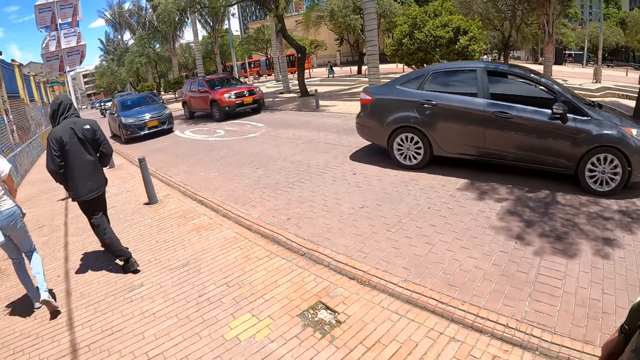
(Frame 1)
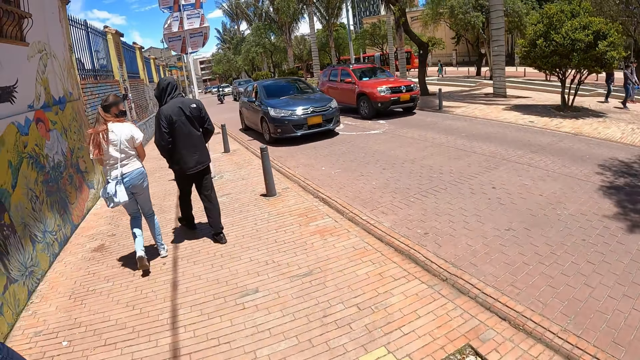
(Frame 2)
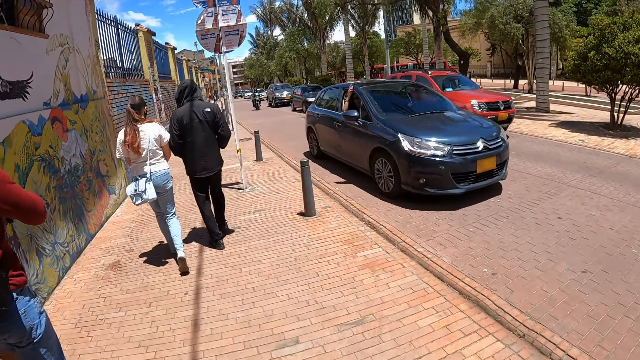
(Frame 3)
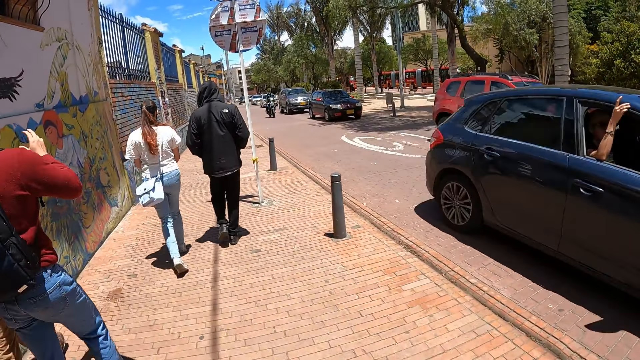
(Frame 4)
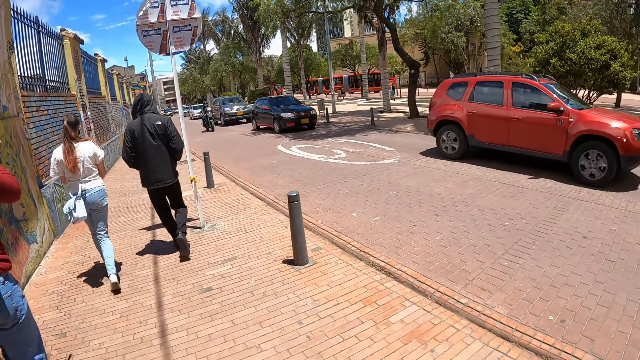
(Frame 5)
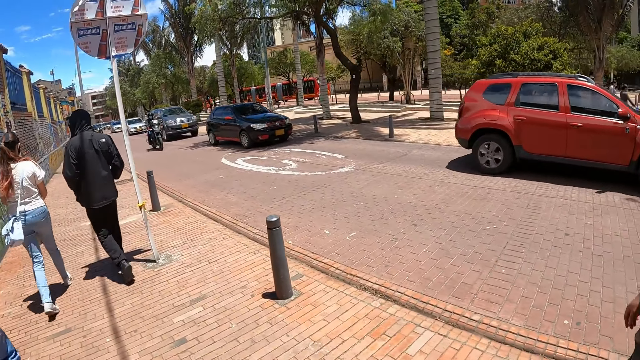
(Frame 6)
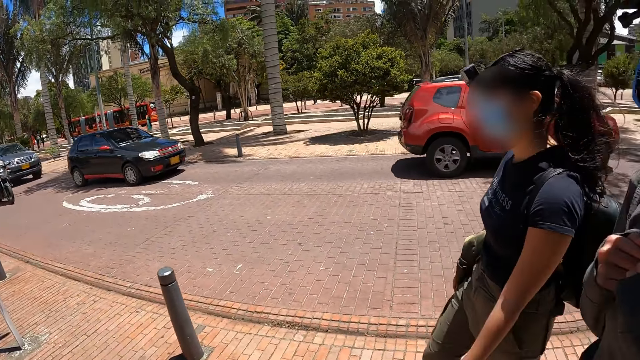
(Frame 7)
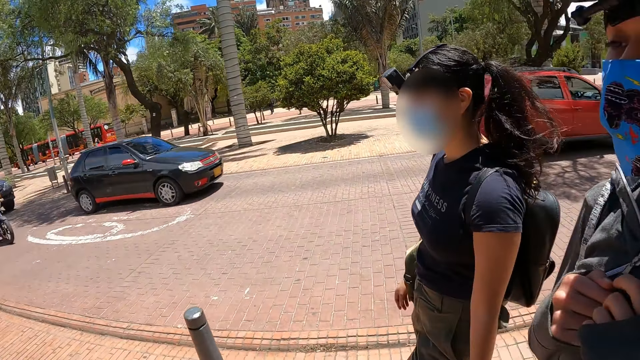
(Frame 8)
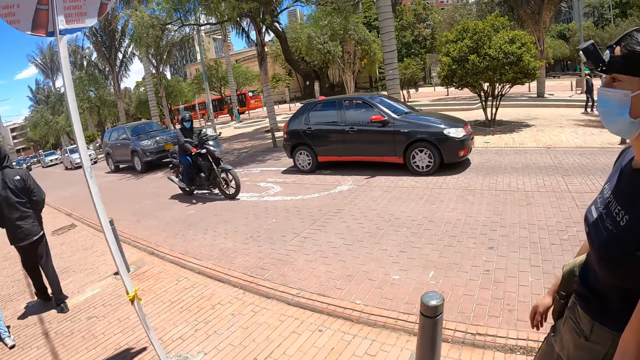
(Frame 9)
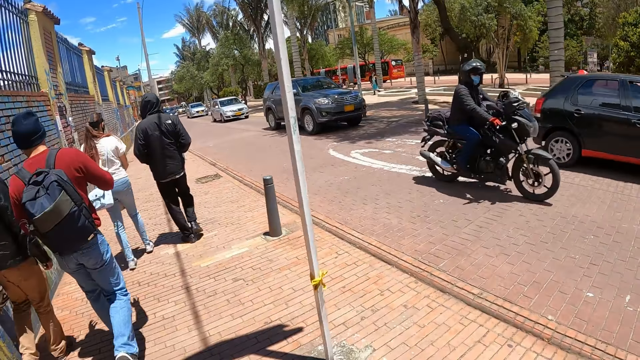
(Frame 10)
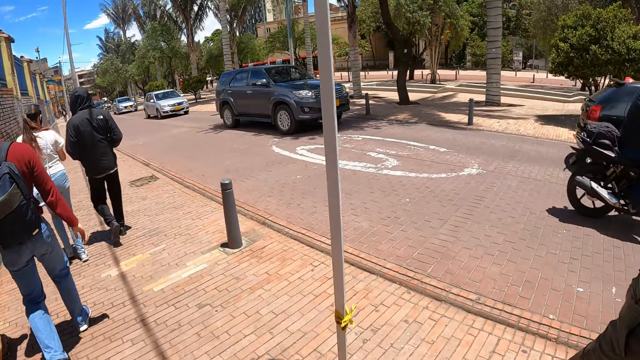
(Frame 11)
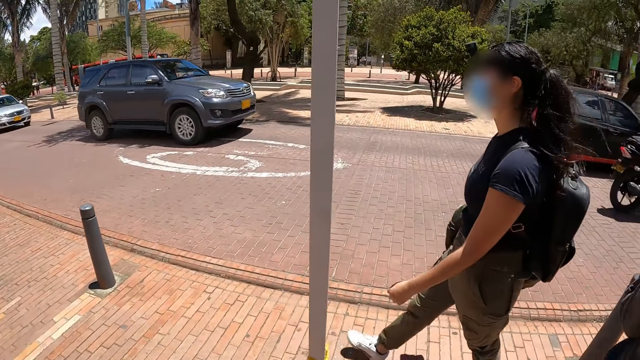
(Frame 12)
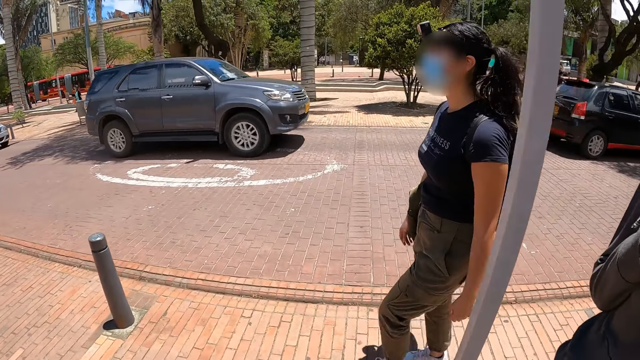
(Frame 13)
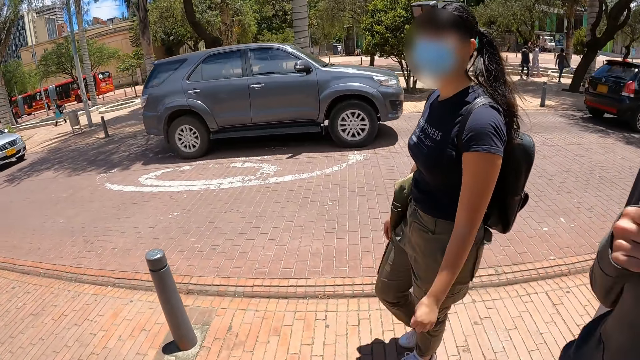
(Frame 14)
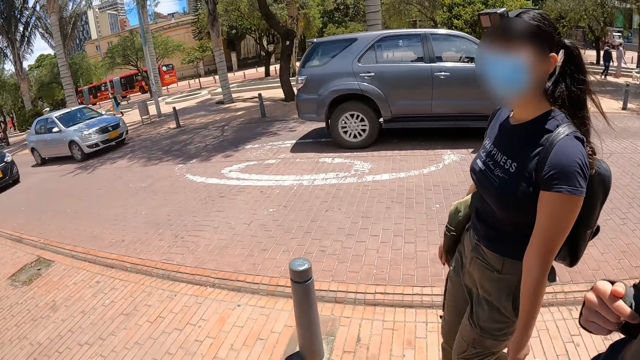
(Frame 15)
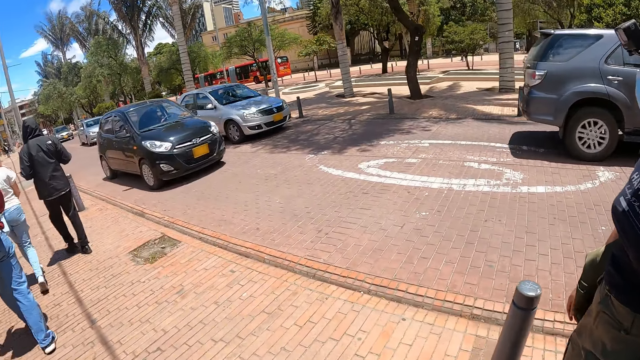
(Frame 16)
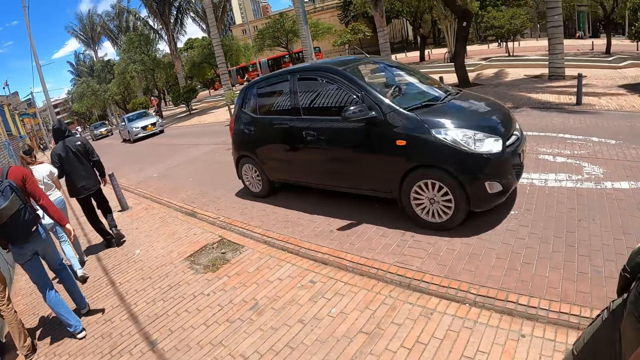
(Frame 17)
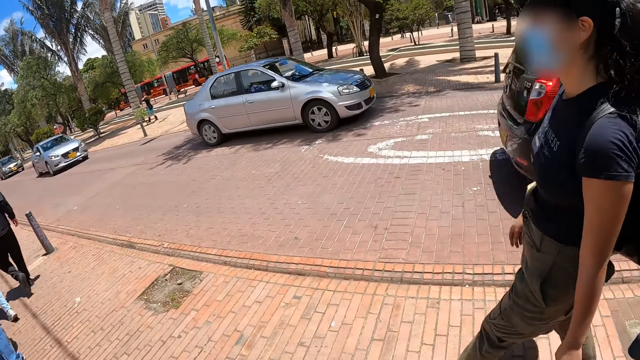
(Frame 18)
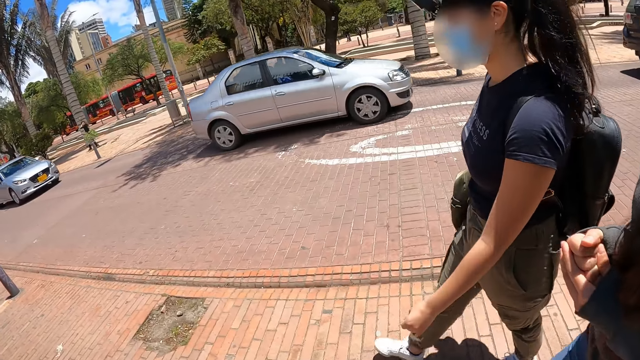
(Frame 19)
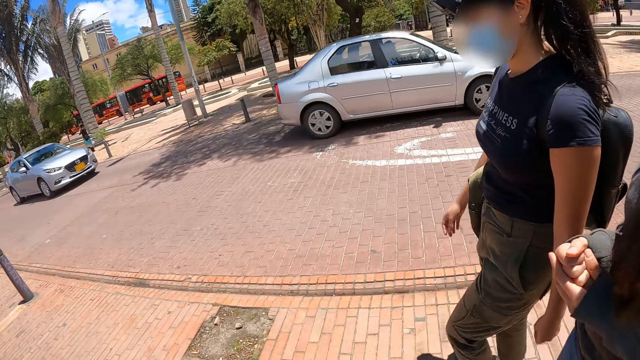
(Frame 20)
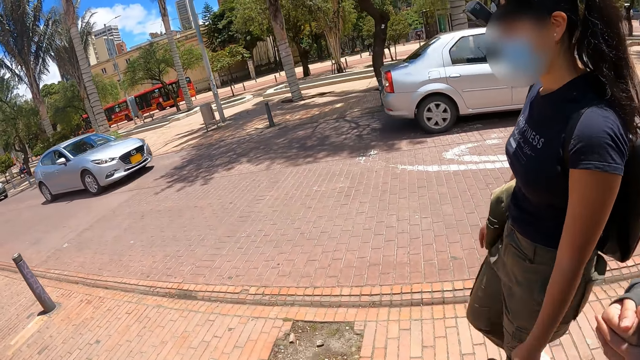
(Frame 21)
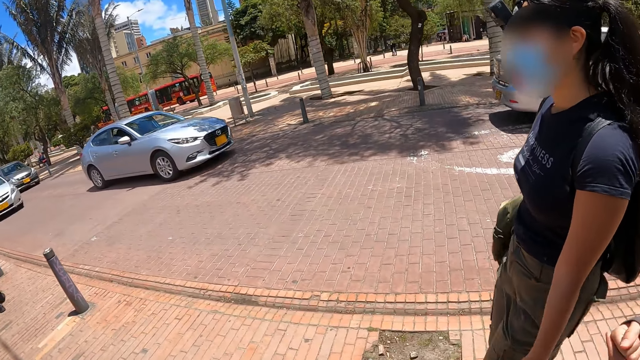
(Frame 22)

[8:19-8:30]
The camera wearer looks around.

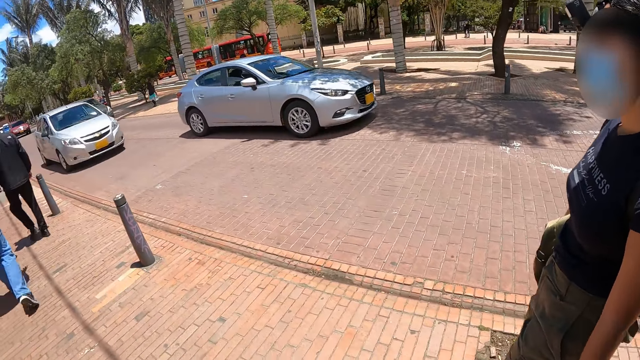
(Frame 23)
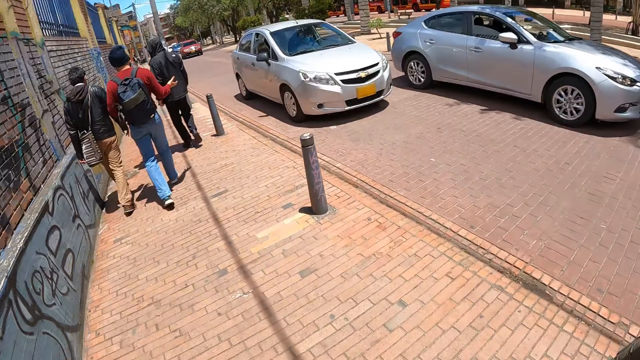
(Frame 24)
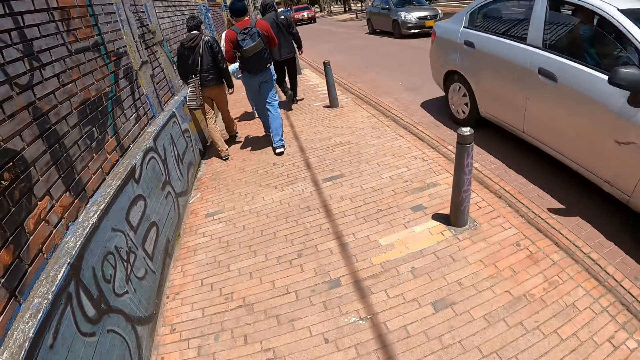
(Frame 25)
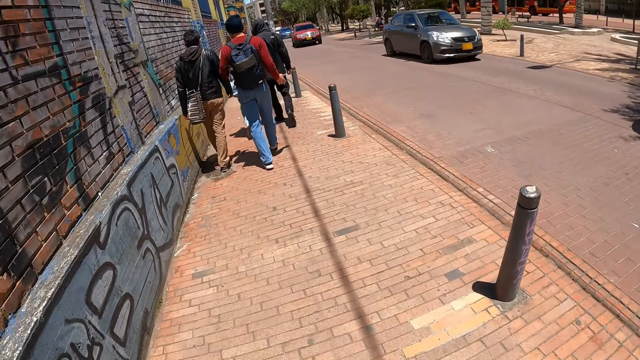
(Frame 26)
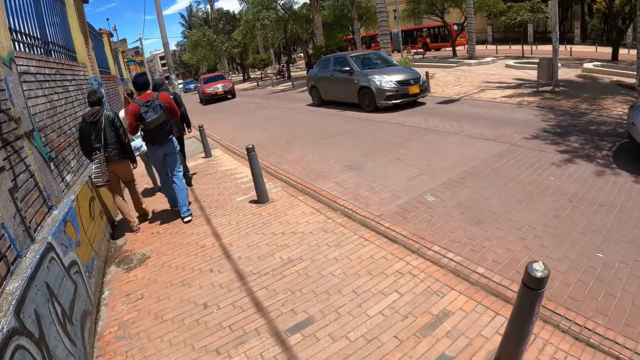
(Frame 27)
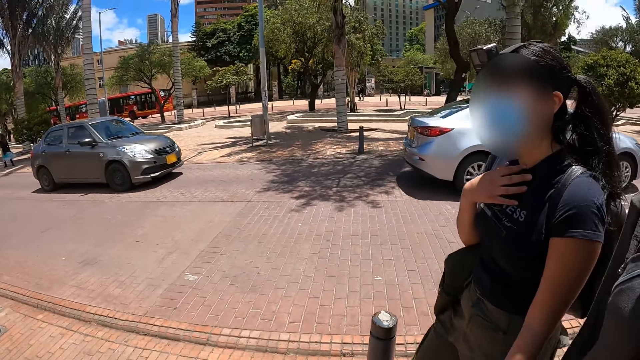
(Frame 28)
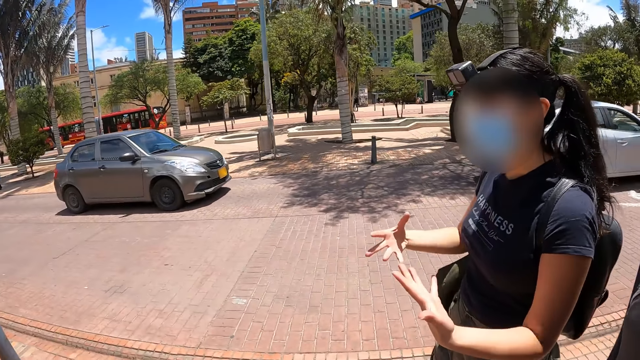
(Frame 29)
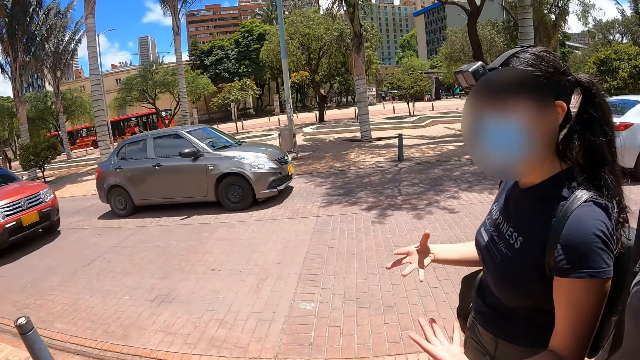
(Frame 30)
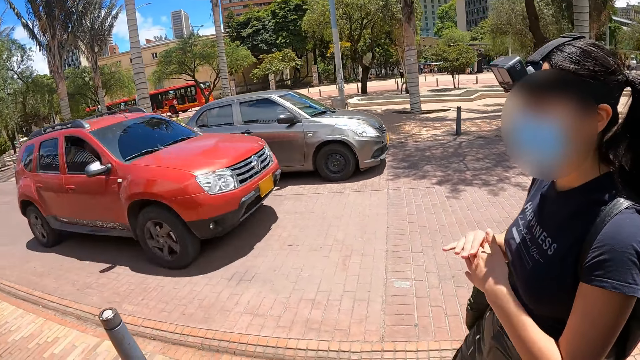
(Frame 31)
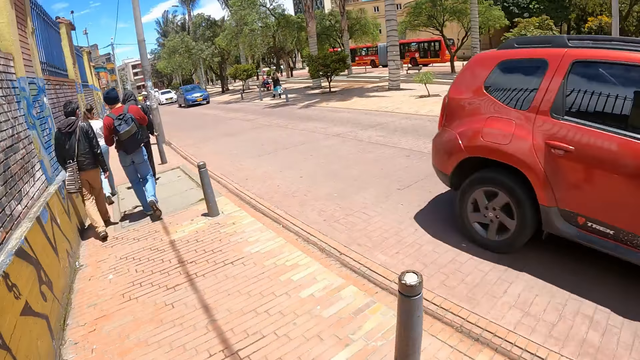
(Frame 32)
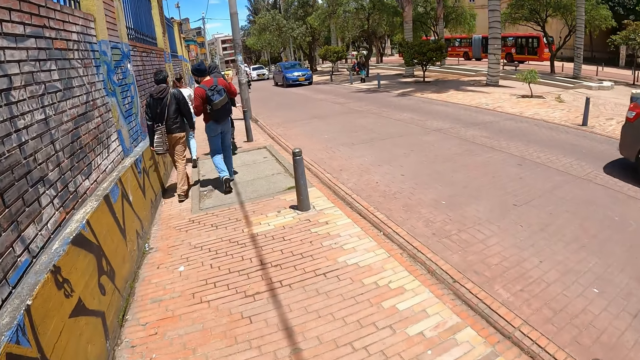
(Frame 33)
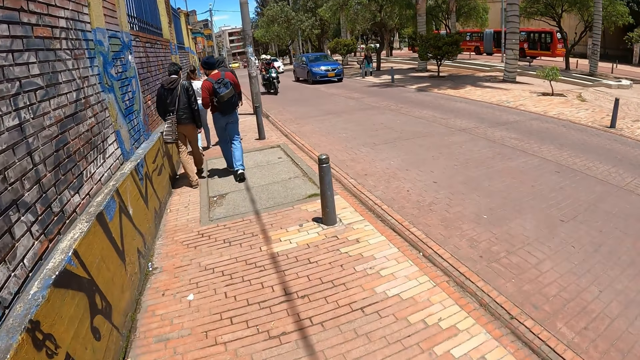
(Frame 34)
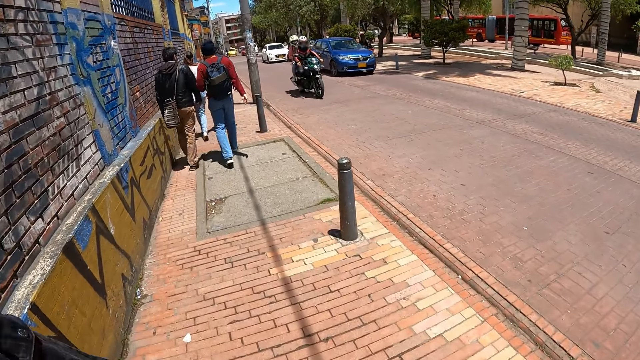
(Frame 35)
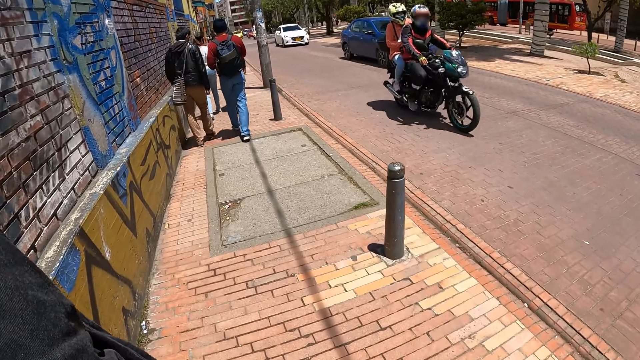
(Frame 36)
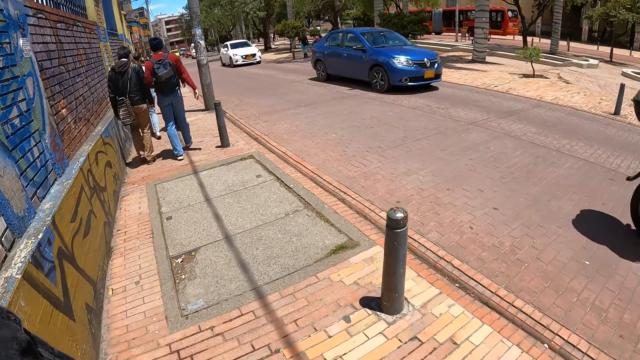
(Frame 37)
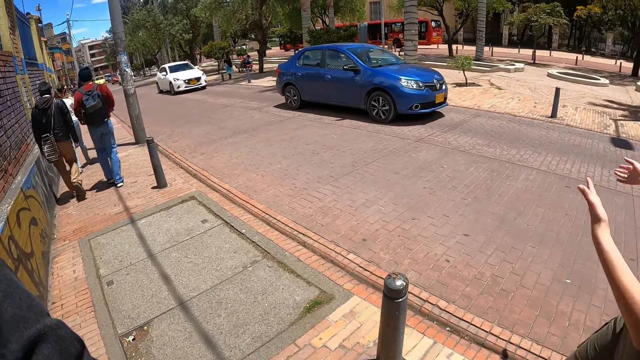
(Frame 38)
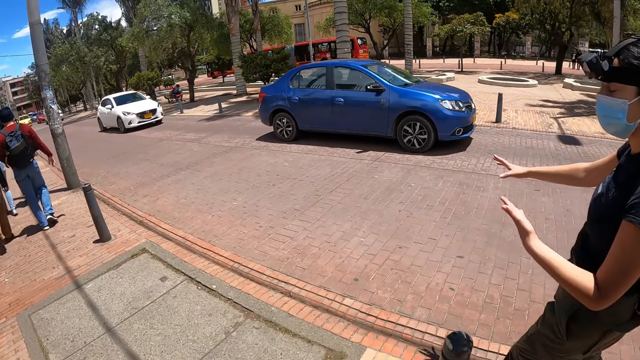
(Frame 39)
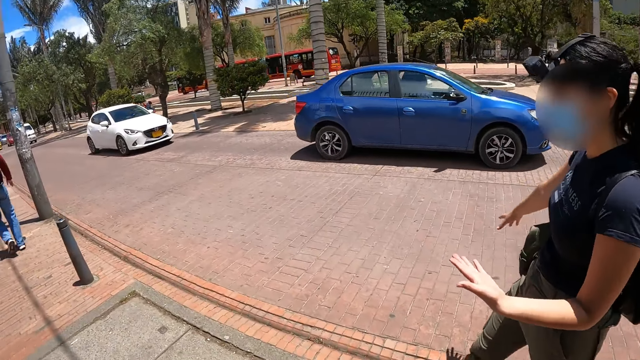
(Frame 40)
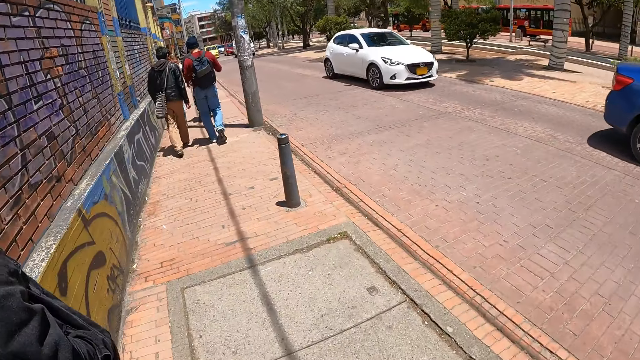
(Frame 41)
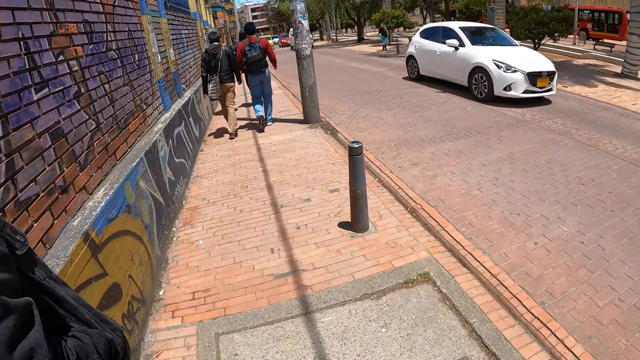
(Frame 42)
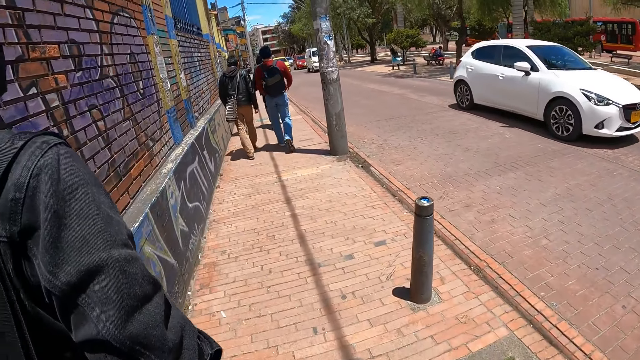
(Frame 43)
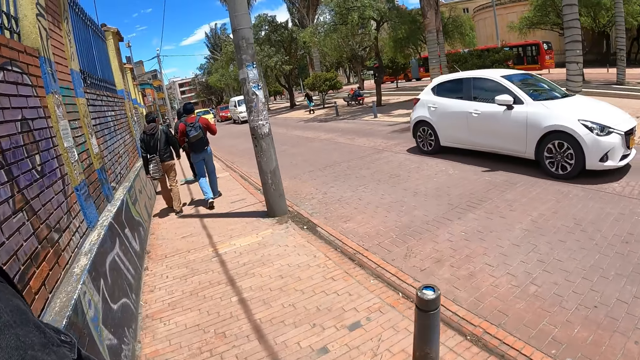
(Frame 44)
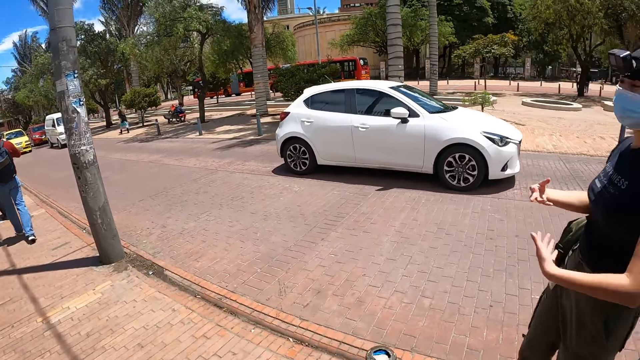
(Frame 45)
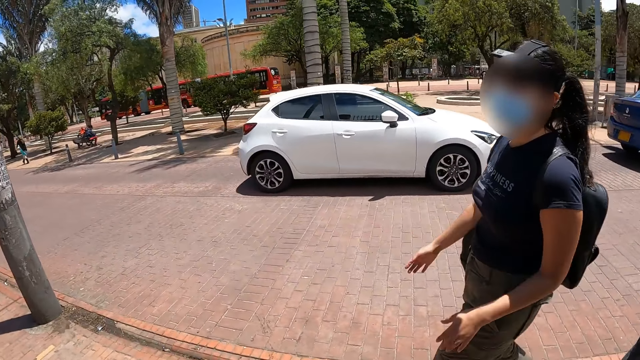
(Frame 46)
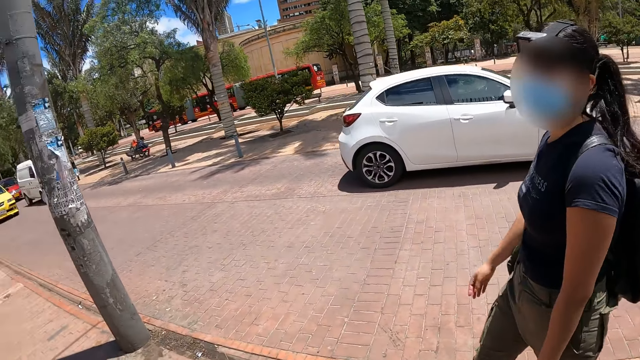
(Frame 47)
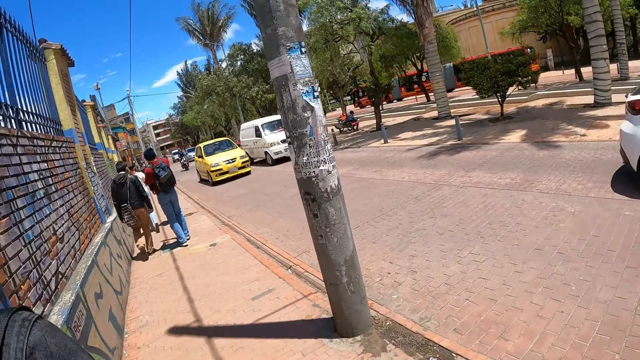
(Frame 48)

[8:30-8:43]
The camera wearer looks around repeatedly.
